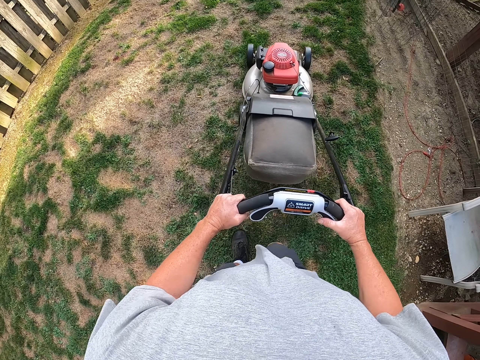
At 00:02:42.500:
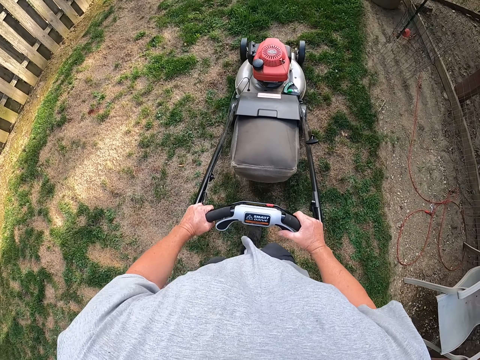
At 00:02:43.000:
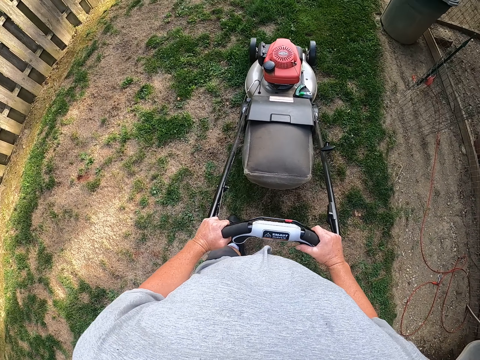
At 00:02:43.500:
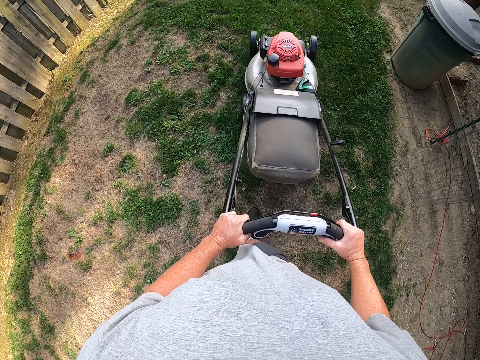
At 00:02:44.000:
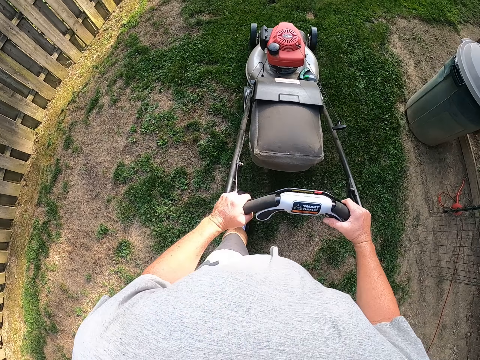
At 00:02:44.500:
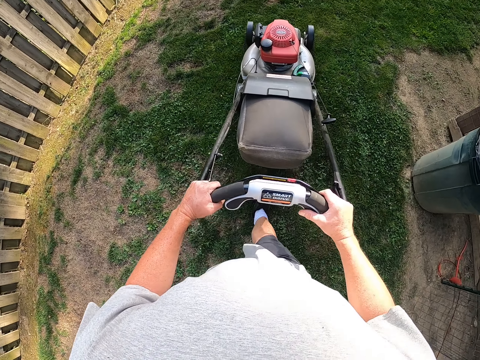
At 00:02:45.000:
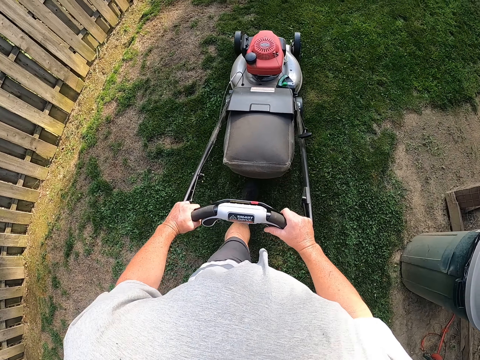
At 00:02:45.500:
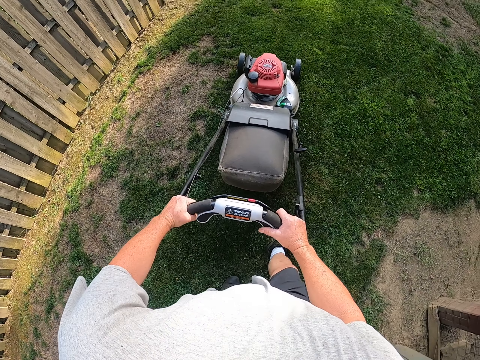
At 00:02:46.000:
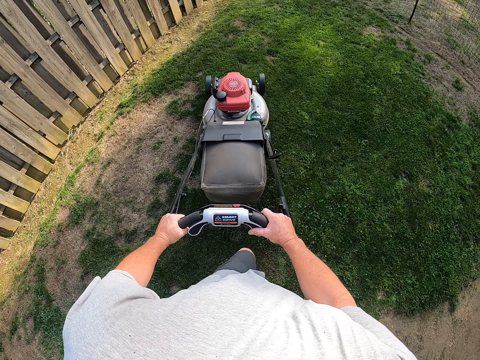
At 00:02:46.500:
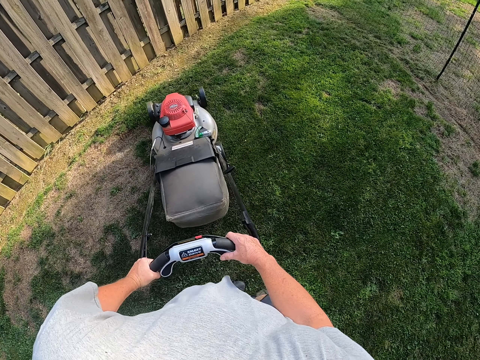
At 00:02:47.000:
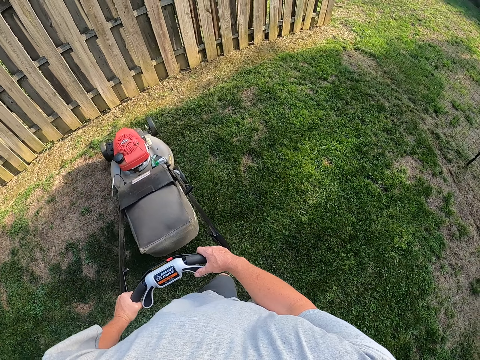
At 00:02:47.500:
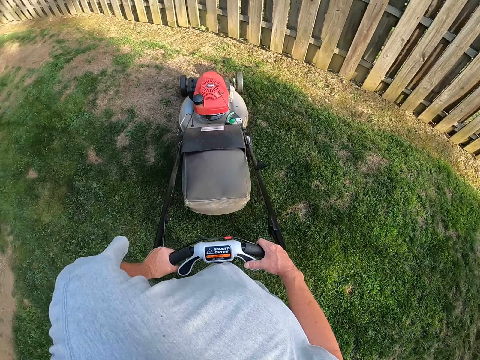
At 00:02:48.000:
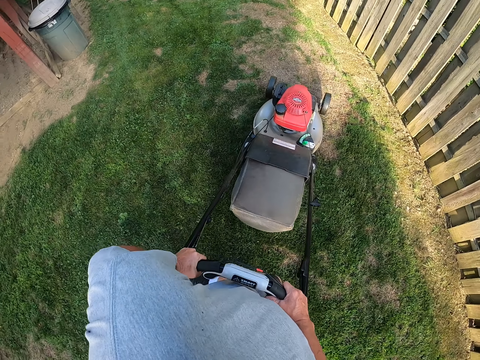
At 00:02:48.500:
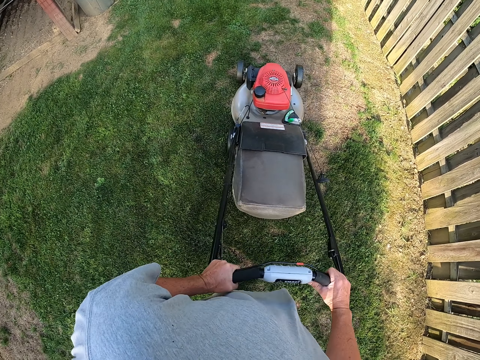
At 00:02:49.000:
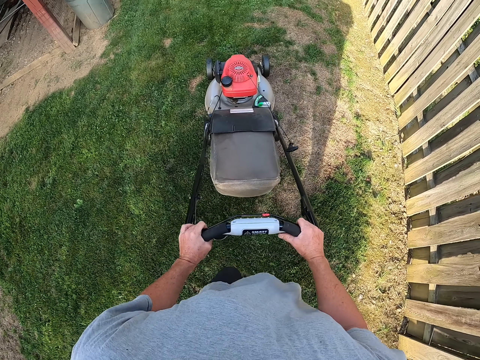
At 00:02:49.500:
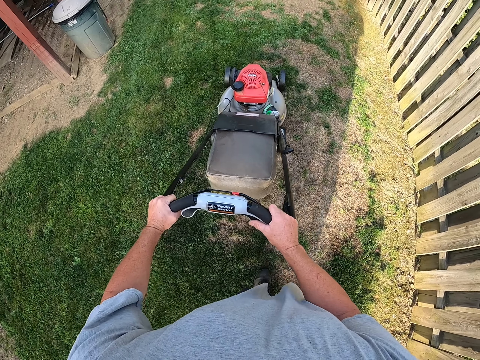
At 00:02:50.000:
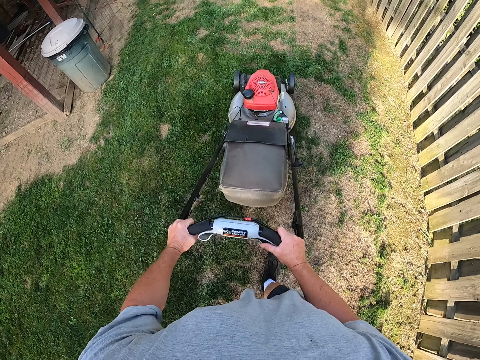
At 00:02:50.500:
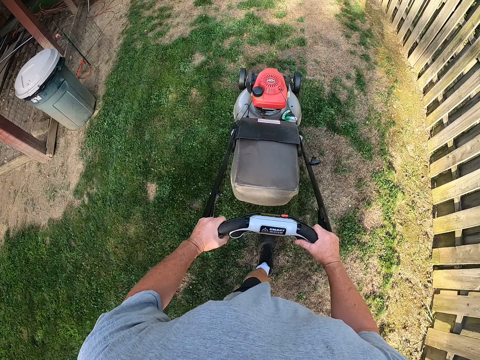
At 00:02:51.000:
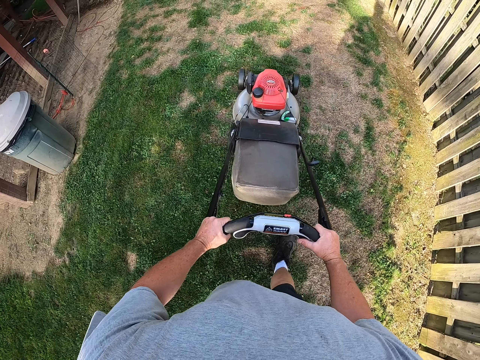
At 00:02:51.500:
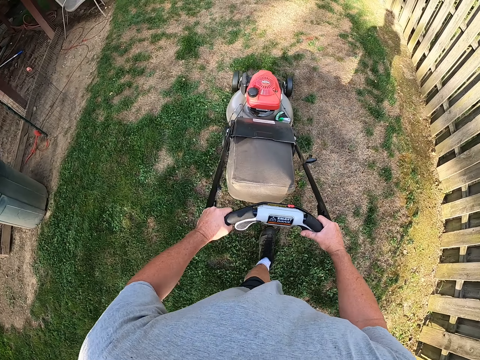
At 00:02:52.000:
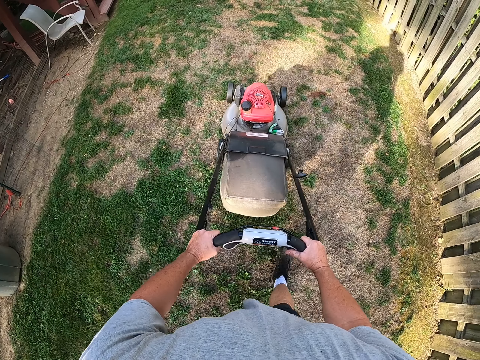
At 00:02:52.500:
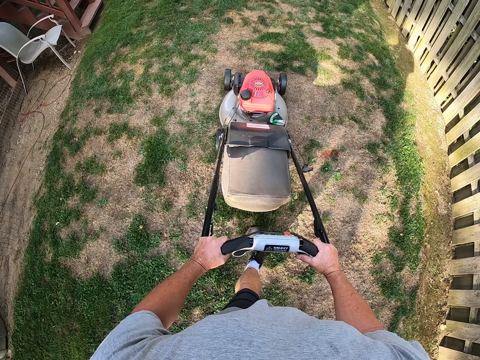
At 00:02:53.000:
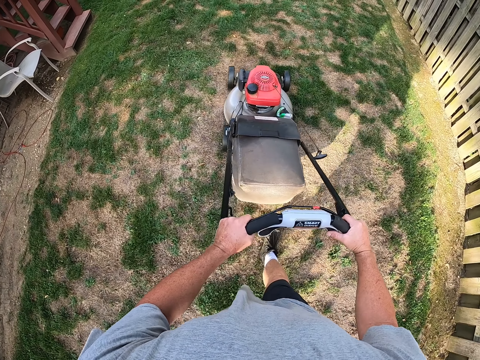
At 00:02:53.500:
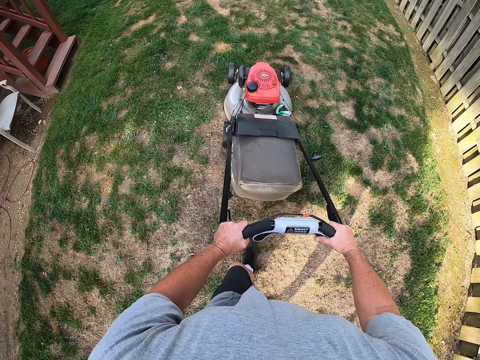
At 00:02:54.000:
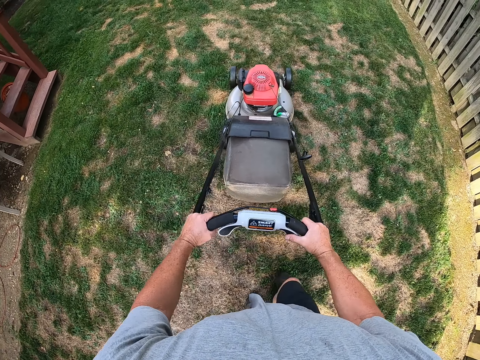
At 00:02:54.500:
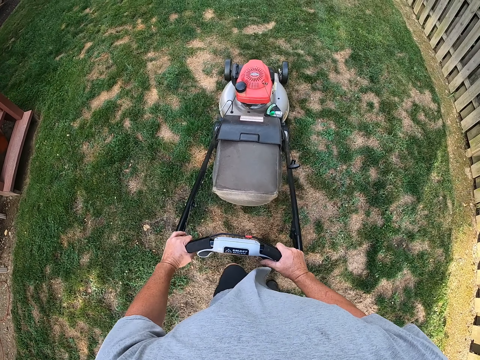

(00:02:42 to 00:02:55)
The camera wearer turns the lawn mower around and pushes the lawn mower.

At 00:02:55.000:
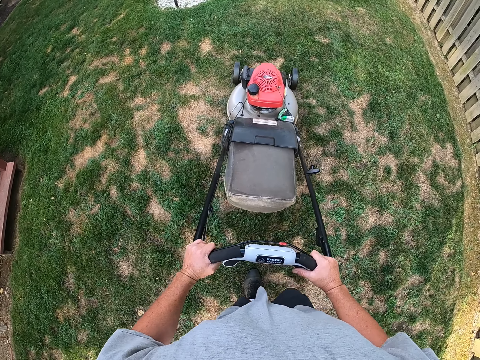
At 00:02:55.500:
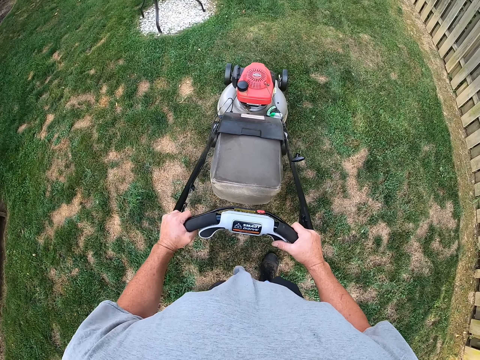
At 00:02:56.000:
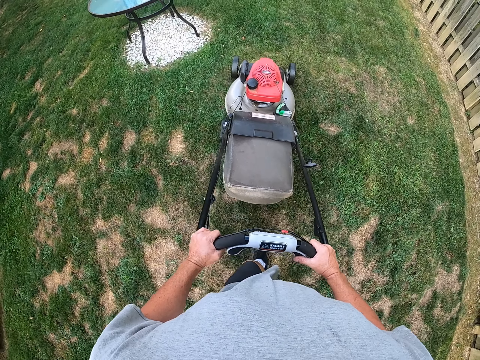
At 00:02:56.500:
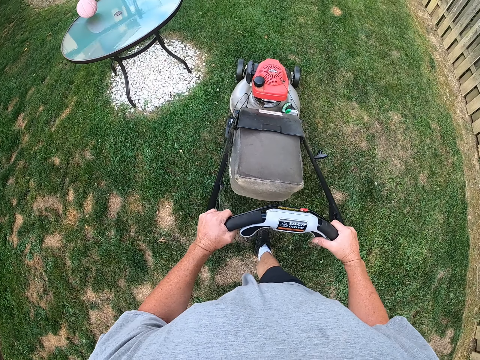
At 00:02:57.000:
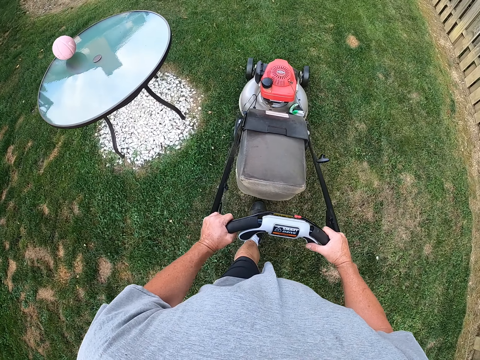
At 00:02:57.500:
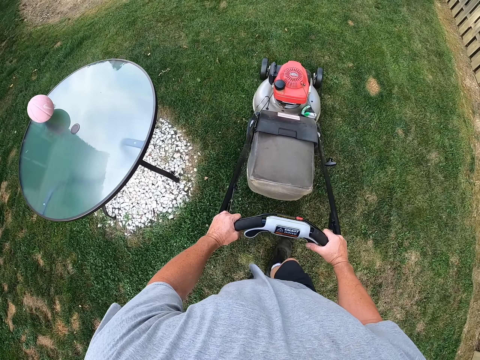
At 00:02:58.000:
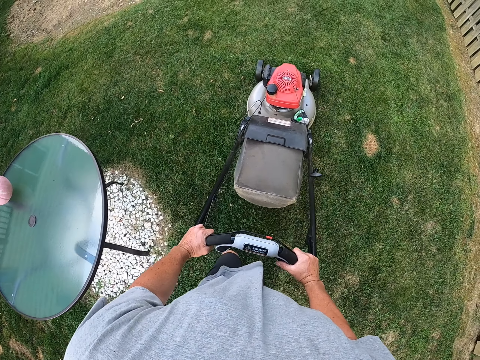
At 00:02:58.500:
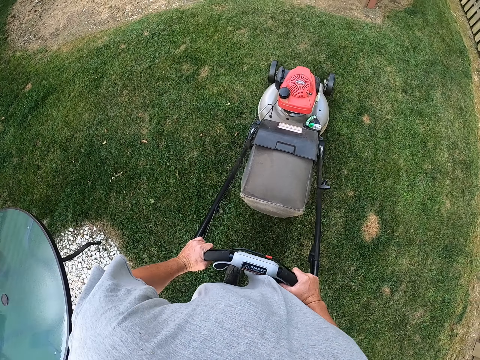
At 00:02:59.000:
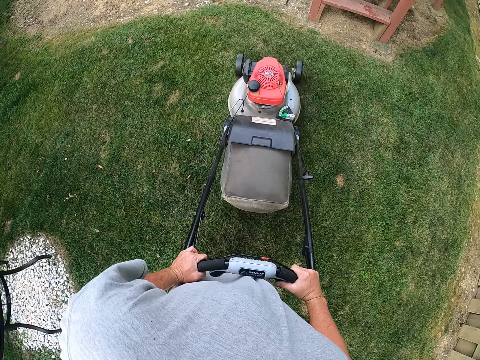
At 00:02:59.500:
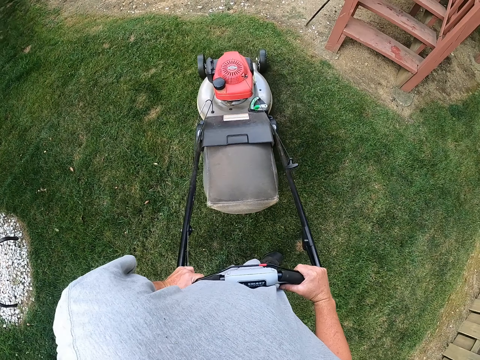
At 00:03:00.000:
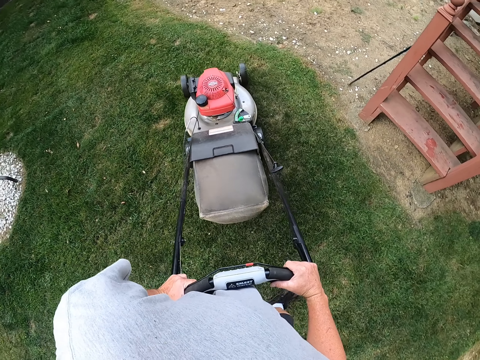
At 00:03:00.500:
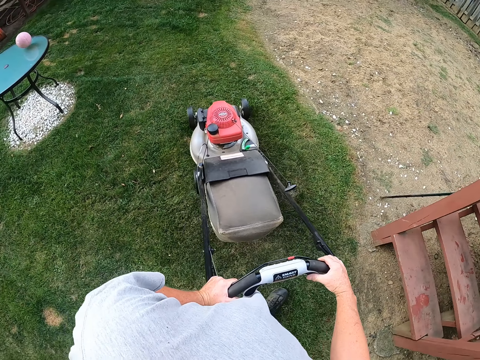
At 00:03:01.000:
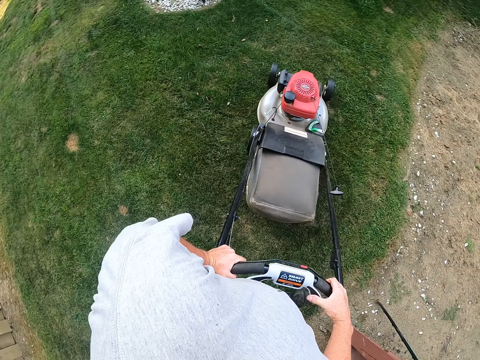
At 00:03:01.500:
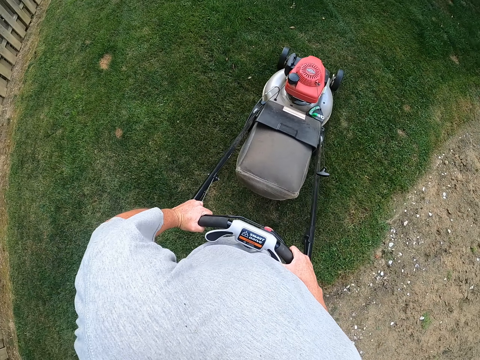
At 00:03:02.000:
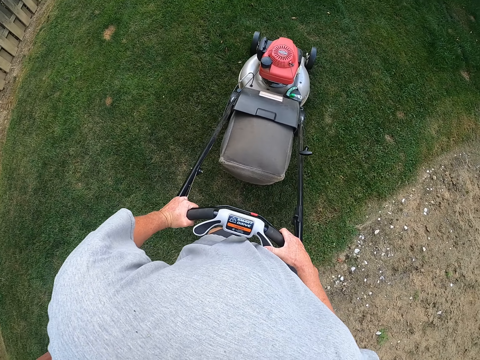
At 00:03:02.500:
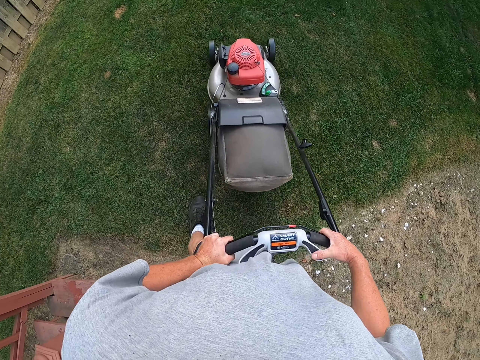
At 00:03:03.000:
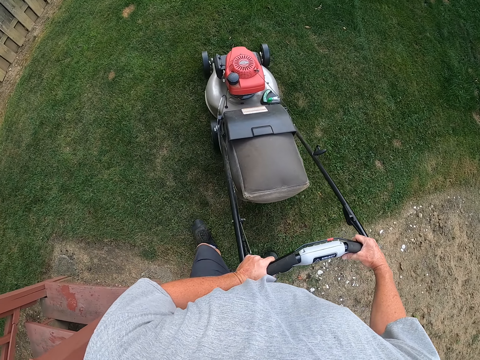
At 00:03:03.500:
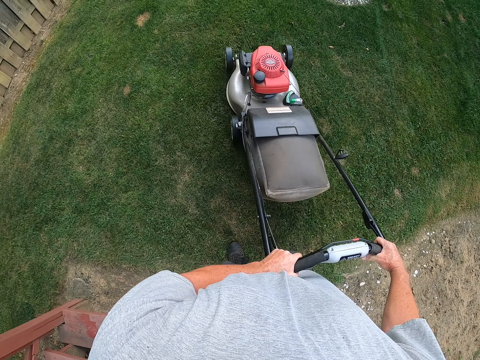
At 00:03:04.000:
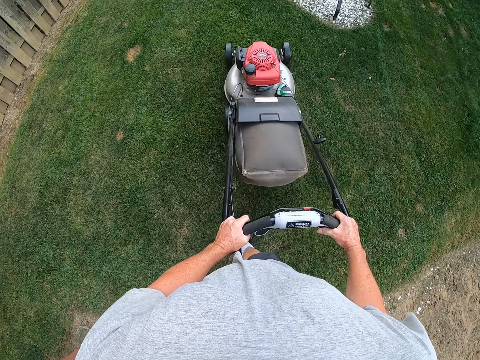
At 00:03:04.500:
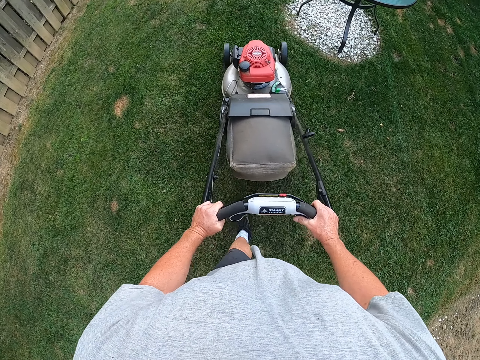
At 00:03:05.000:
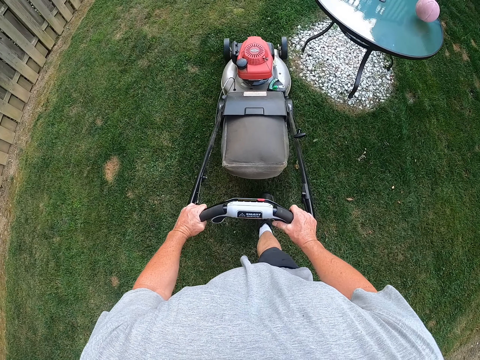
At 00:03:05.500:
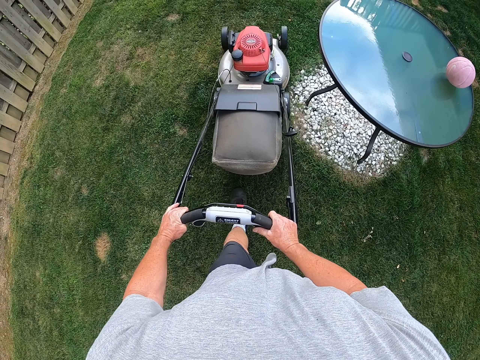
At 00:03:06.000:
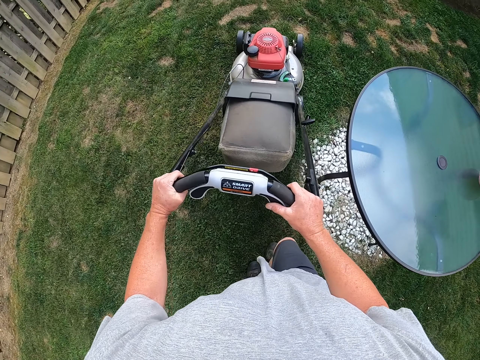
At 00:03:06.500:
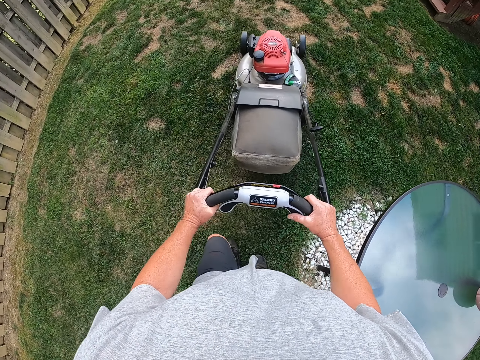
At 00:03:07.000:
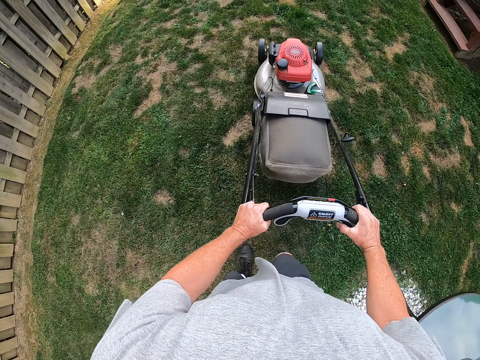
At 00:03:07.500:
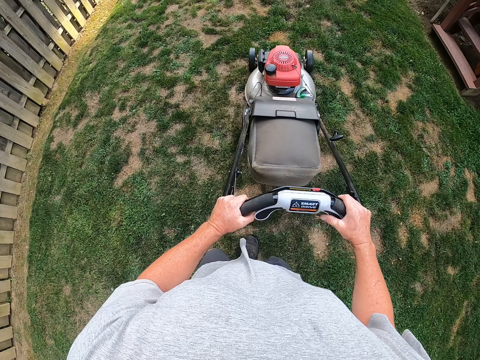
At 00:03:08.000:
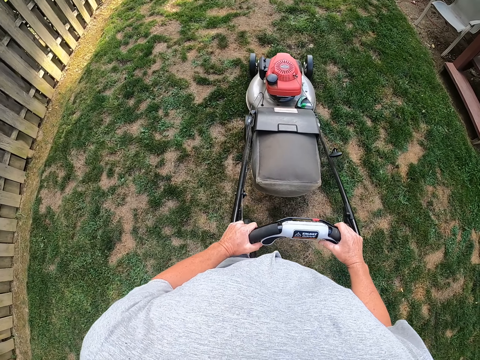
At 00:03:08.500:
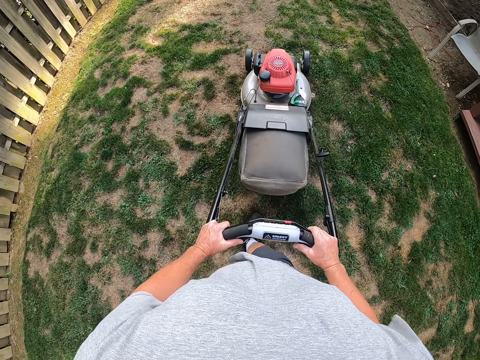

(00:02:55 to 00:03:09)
The camera wearer pulls back the lawn mower and pushes the lawn mower.
